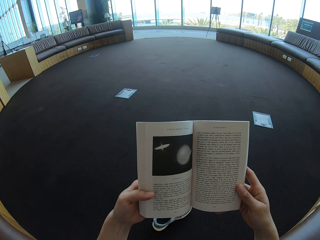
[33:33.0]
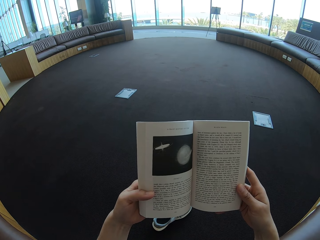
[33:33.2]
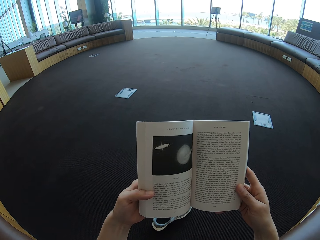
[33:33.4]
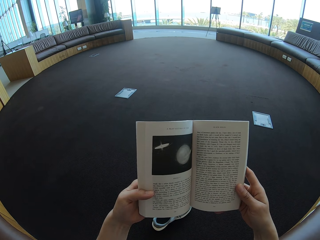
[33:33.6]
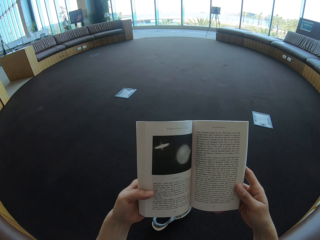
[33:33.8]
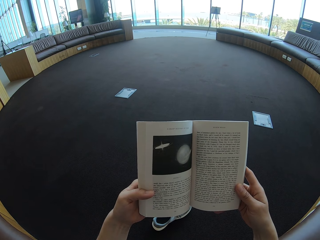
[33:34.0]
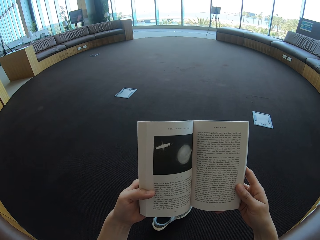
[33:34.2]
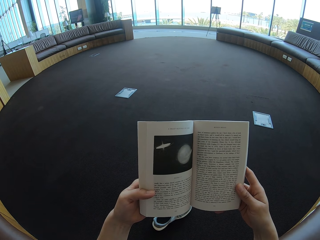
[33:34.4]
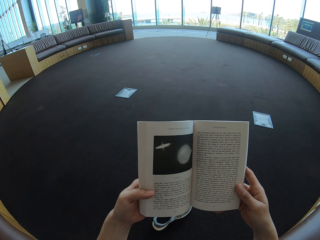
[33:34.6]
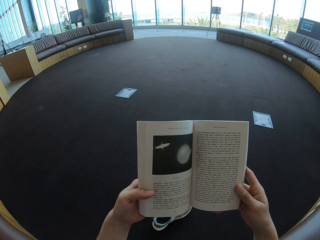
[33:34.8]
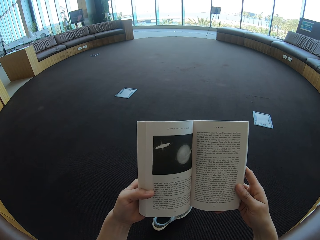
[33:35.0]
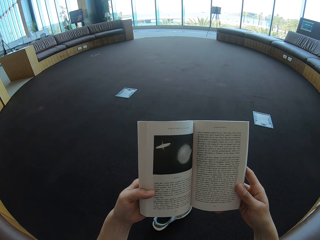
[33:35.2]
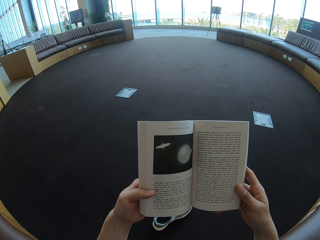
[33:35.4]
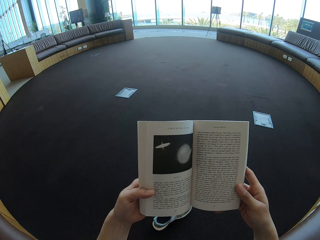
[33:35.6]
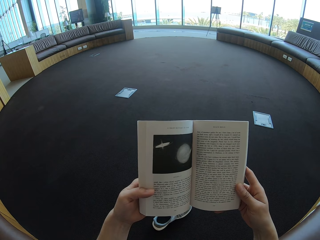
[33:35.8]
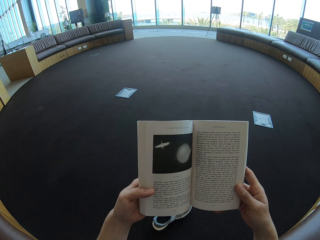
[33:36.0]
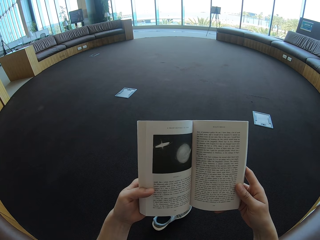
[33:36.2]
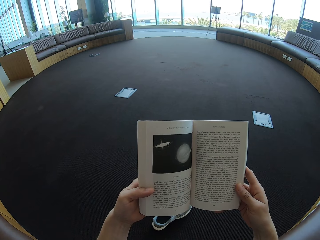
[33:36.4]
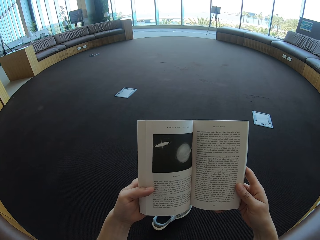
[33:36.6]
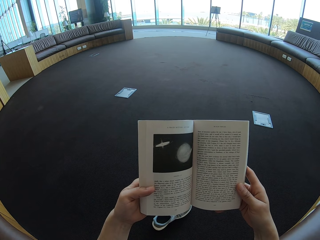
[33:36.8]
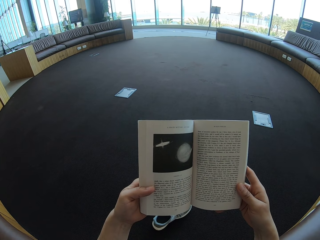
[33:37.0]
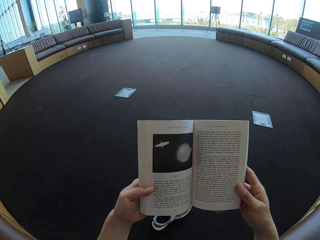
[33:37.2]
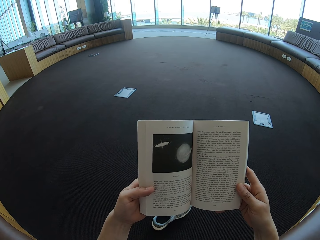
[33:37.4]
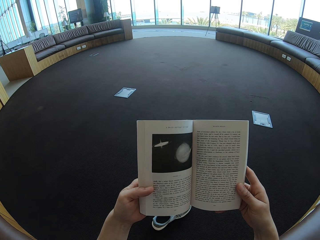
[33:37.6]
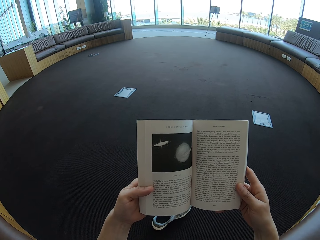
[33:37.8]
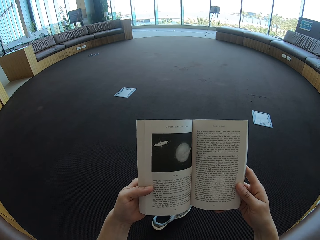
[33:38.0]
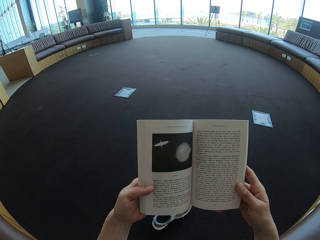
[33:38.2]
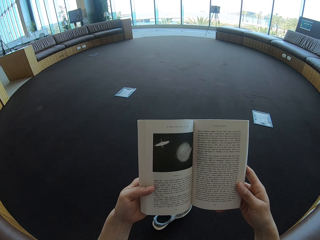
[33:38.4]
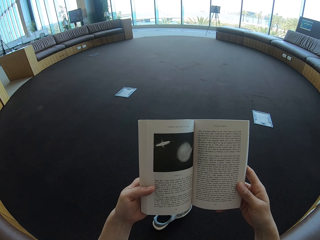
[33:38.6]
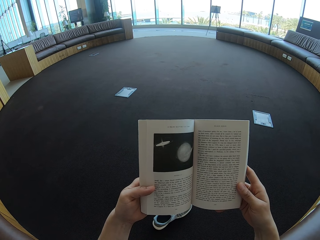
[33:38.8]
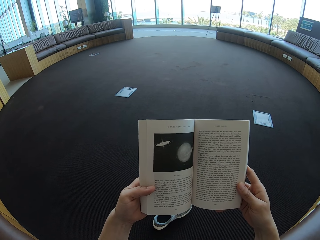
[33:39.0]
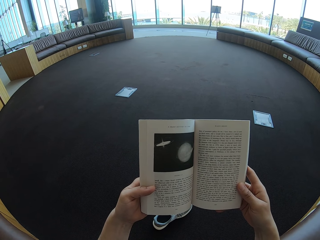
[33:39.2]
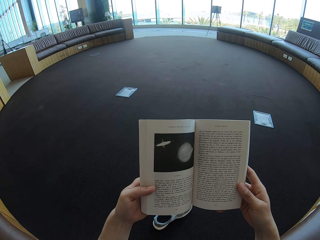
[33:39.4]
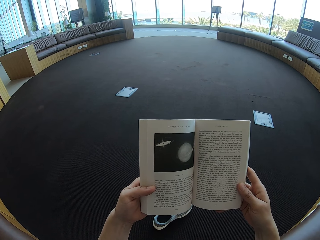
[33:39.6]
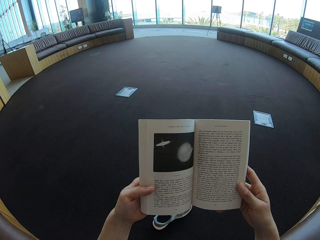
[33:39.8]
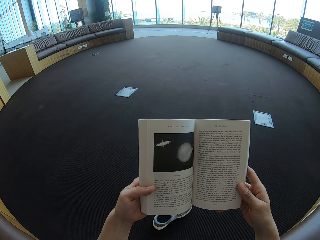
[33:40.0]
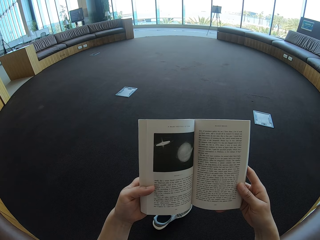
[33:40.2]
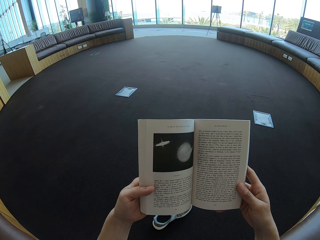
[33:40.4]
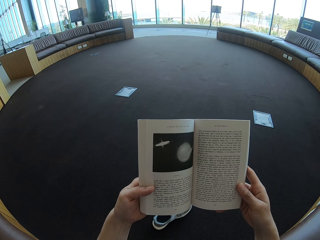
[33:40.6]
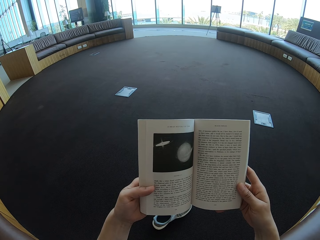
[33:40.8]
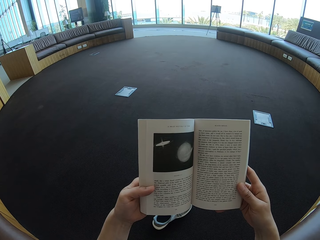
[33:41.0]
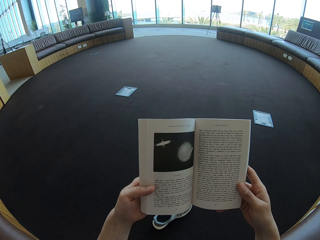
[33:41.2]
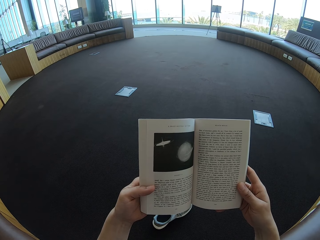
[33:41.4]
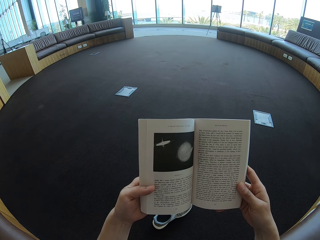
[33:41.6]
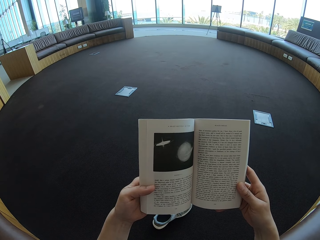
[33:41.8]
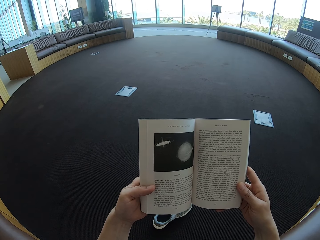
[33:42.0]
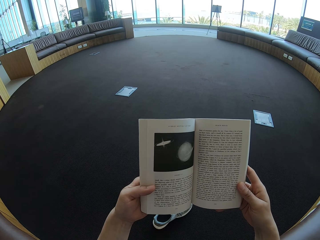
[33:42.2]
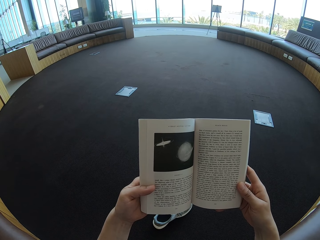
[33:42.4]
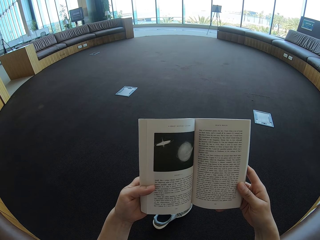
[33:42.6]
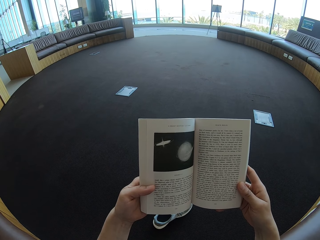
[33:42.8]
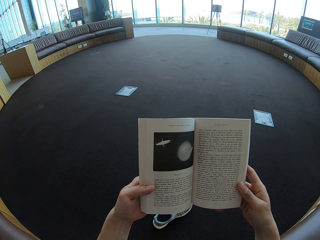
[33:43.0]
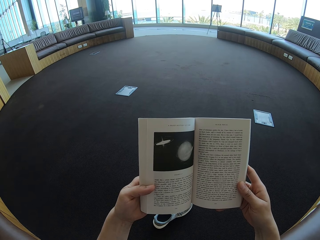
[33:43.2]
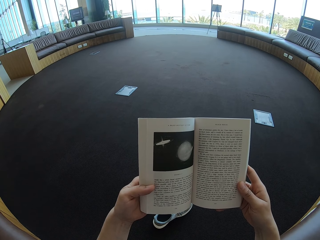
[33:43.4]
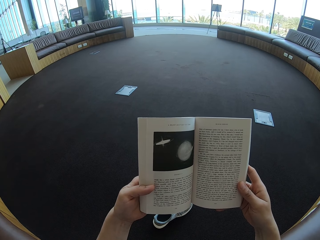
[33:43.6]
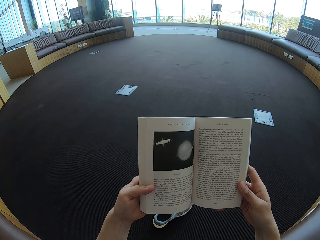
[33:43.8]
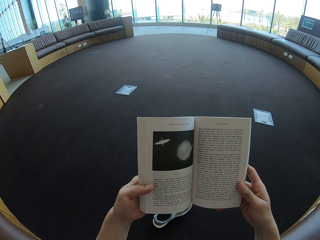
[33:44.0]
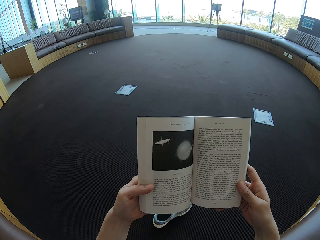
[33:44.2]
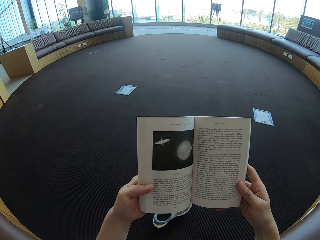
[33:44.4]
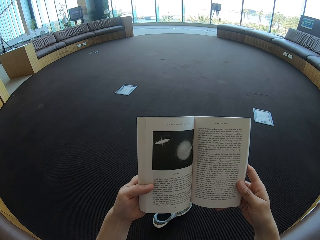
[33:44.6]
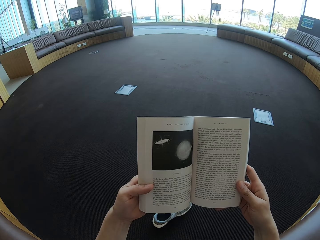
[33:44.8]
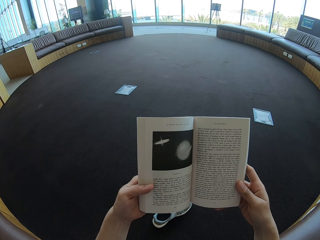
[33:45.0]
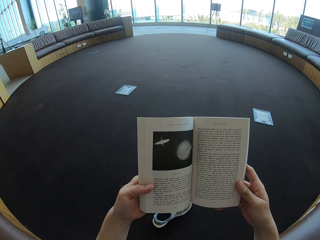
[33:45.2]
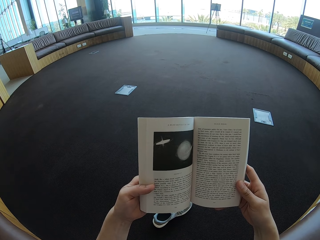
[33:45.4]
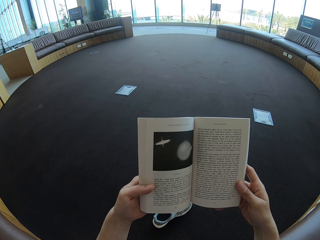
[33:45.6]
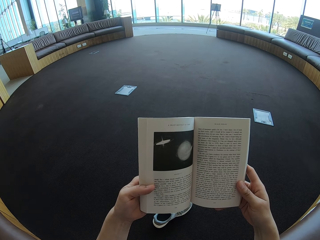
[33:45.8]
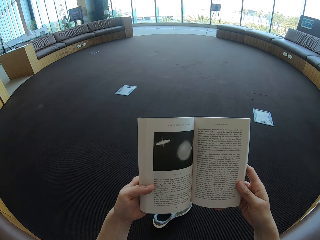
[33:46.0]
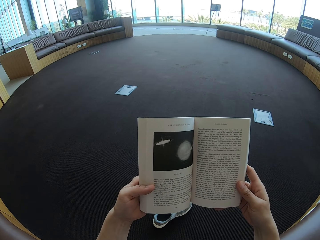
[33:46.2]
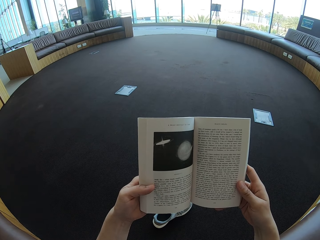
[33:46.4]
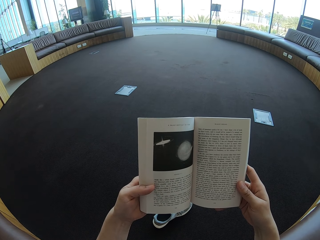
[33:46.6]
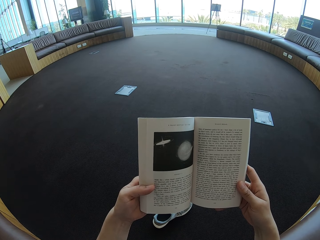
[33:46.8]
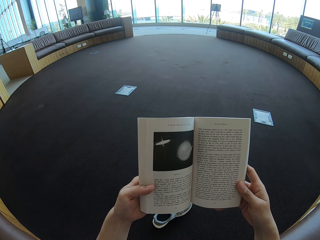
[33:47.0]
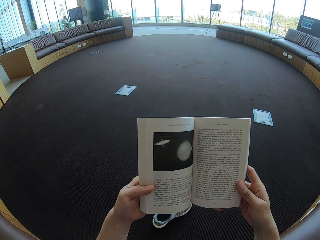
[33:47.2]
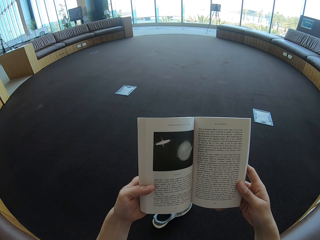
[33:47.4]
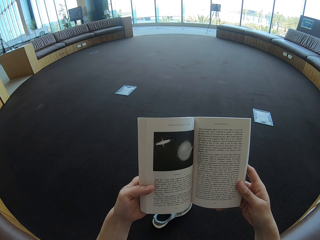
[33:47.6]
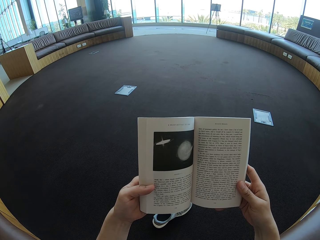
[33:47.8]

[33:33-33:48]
The camera wearer looks on the story book. They hold the story book.

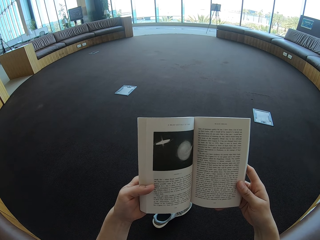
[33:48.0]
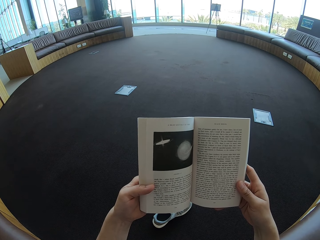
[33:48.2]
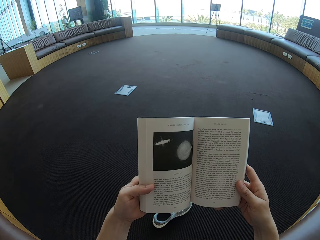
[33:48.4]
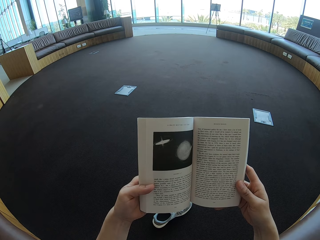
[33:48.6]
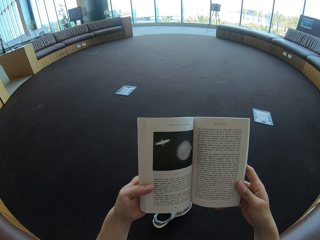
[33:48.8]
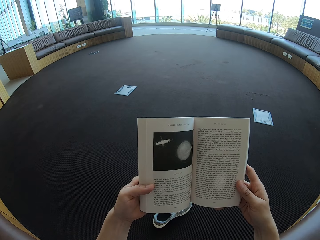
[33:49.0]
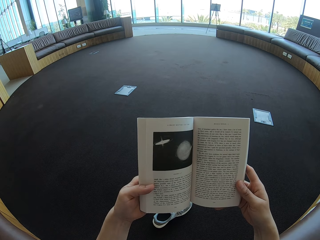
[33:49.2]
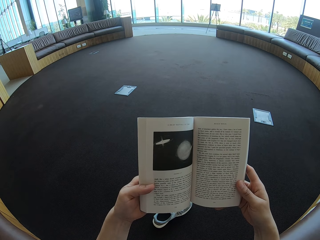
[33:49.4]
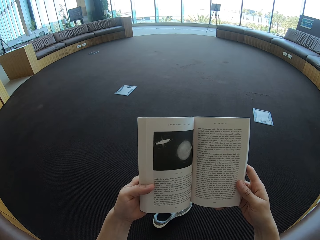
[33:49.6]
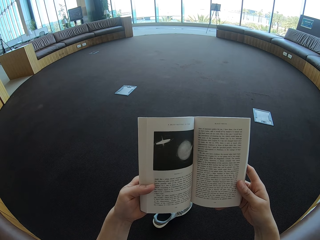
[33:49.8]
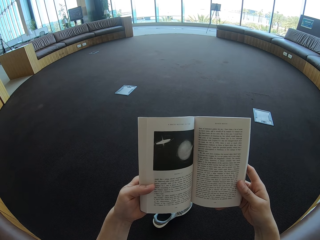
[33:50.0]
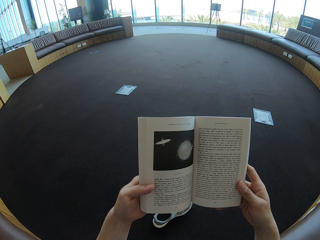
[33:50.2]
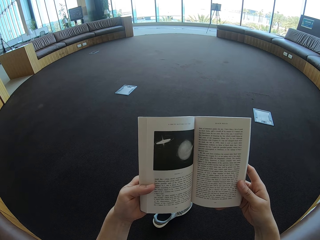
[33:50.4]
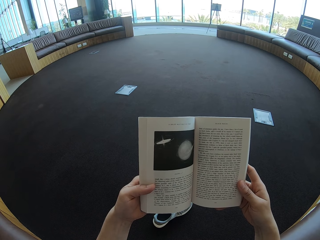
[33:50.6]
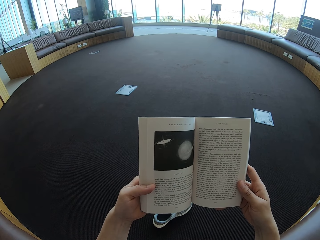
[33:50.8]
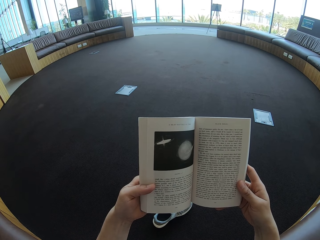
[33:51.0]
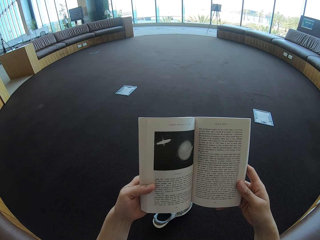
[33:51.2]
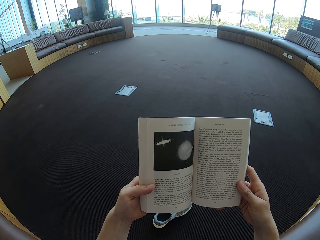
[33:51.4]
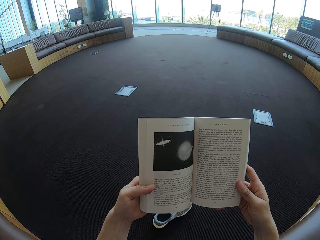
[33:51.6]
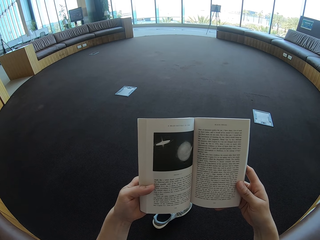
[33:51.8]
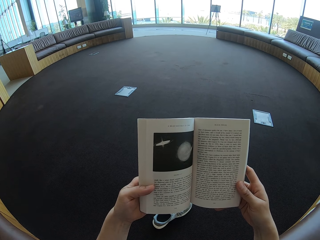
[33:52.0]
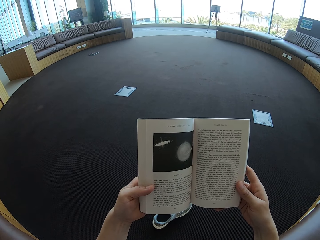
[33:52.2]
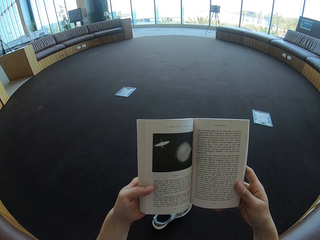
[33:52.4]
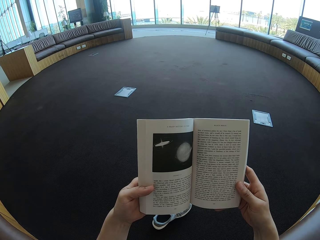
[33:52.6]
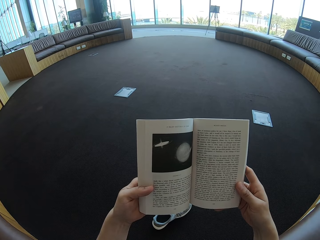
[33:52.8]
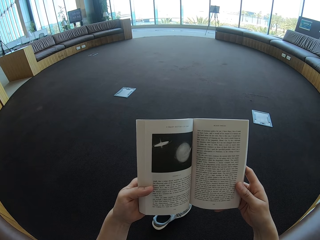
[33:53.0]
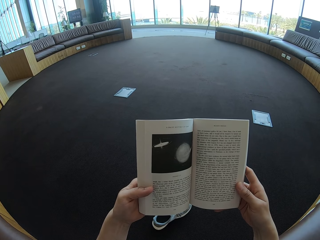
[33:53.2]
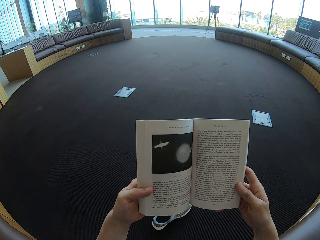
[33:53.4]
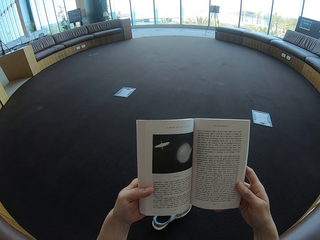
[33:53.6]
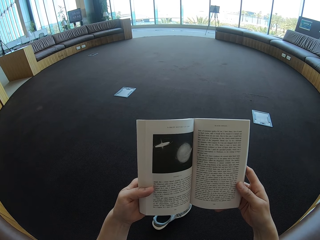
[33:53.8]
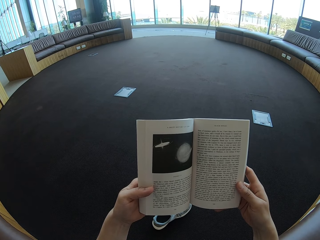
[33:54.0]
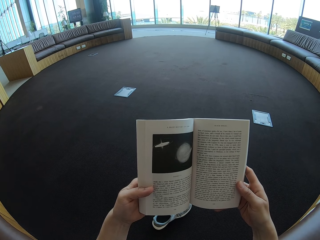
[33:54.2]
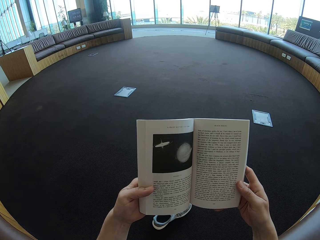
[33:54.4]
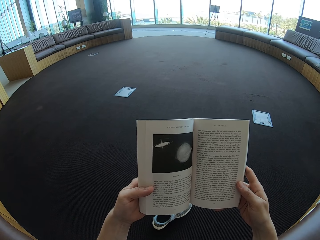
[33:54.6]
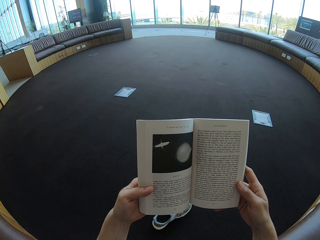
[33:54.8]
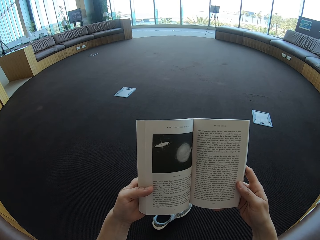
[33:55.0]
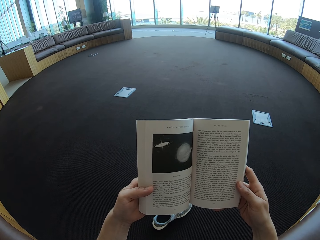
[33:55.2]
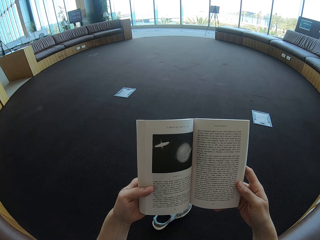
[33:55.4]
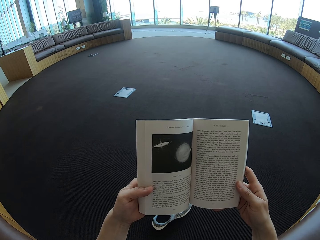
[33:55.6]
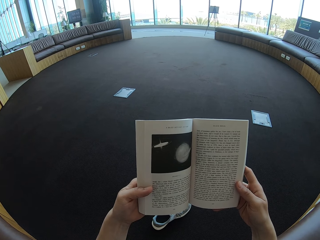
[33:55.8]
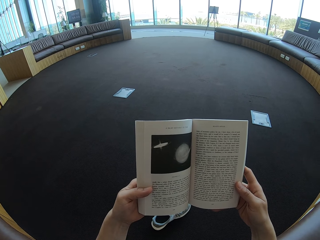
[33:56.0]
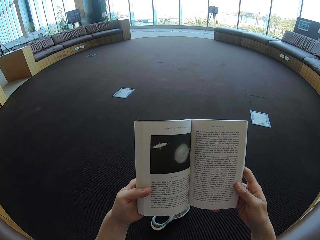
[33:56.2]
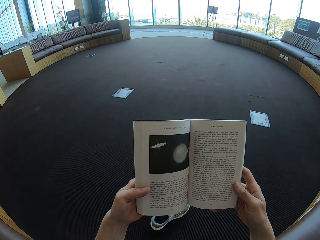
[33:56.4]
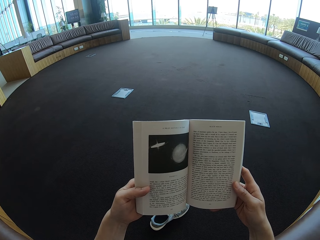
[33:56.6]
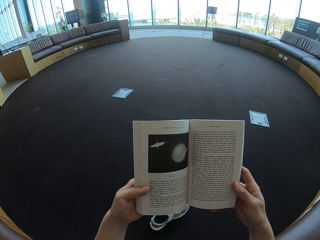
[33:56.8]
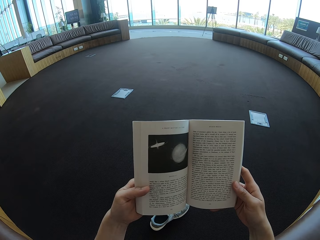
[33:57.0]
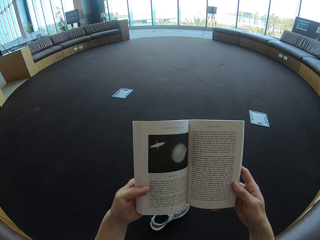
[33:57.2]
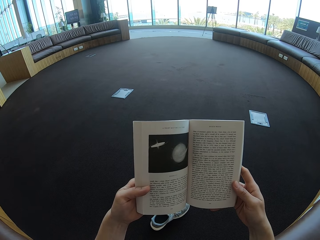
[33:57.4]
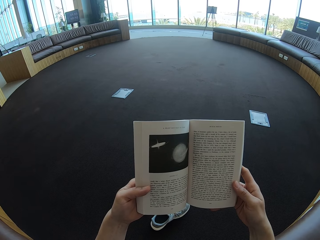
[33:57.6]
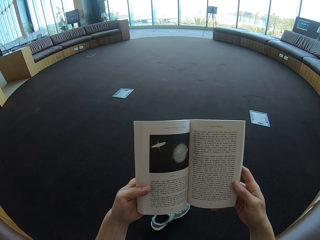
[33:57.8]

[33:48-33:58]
The camera wearer reads the story book.
